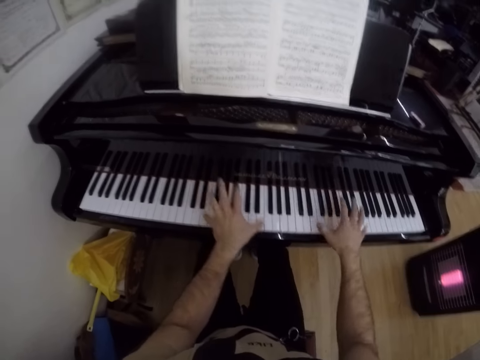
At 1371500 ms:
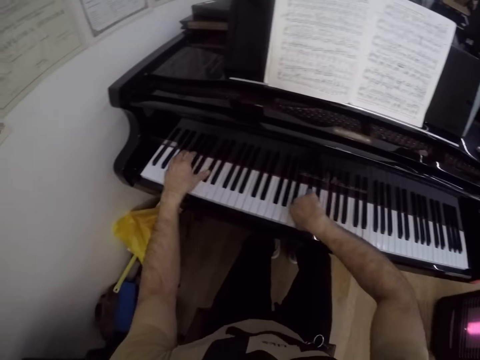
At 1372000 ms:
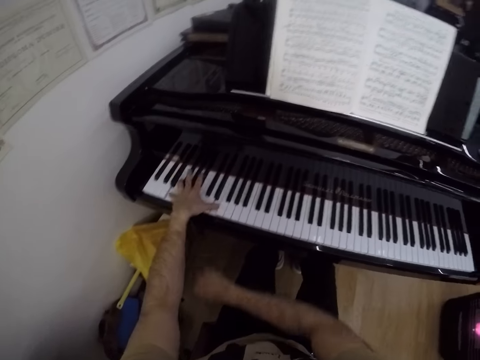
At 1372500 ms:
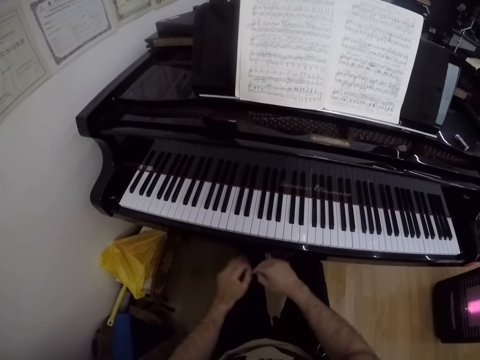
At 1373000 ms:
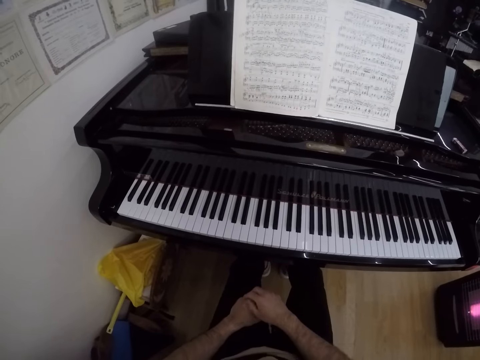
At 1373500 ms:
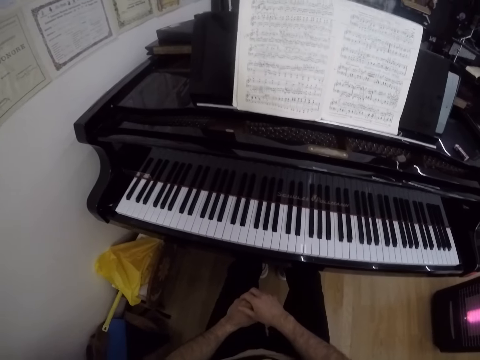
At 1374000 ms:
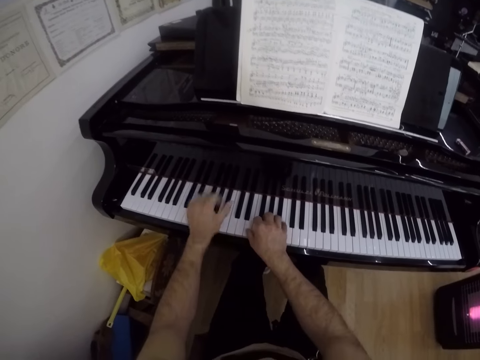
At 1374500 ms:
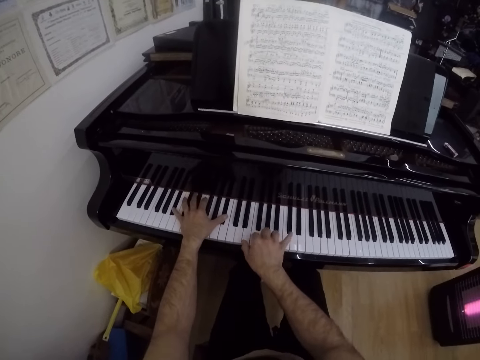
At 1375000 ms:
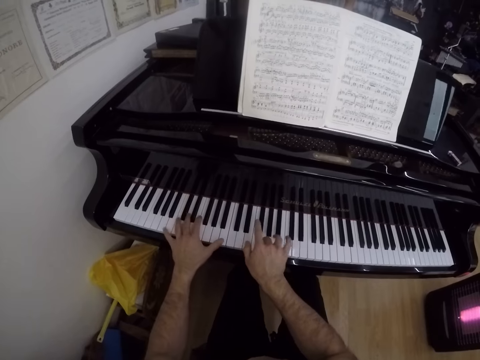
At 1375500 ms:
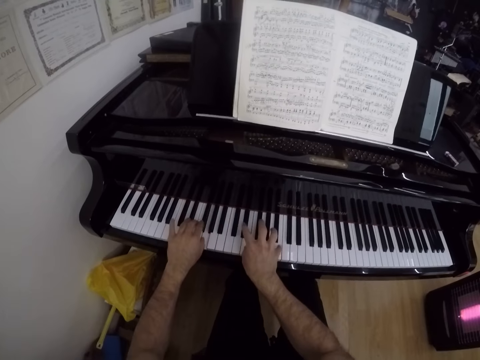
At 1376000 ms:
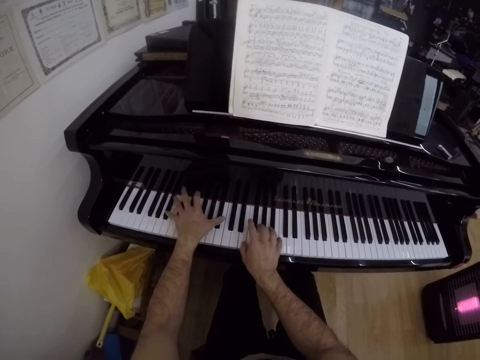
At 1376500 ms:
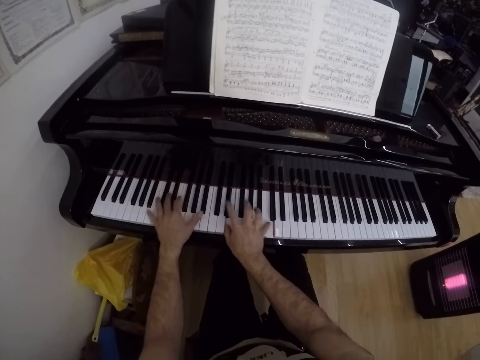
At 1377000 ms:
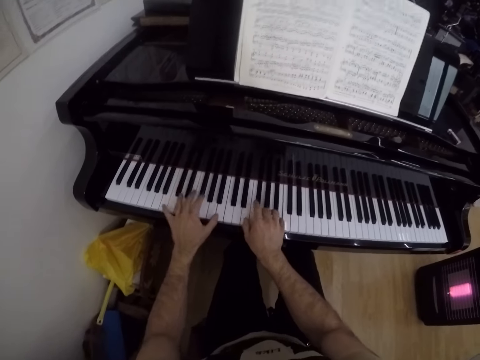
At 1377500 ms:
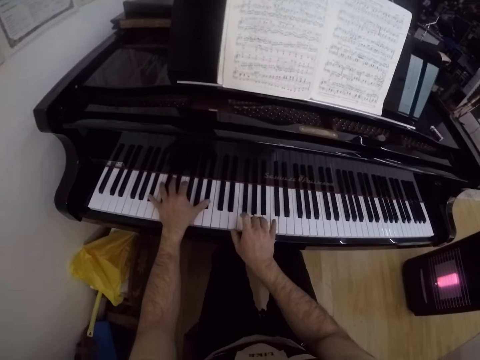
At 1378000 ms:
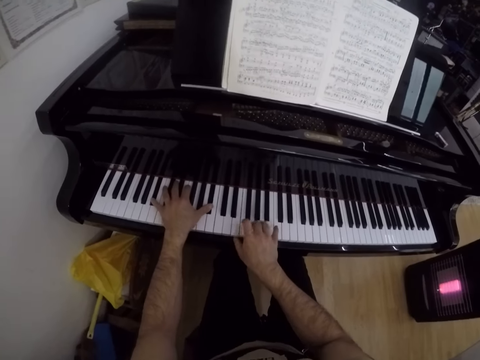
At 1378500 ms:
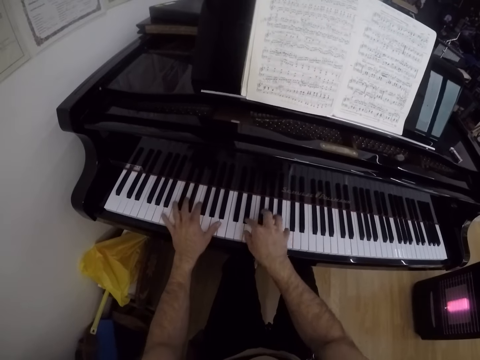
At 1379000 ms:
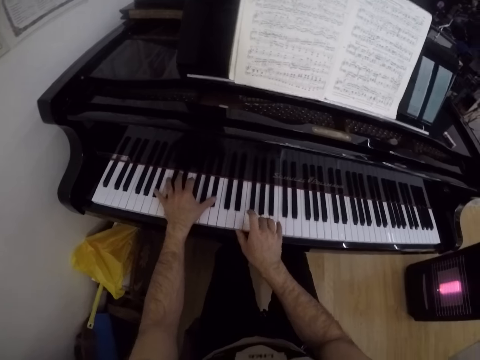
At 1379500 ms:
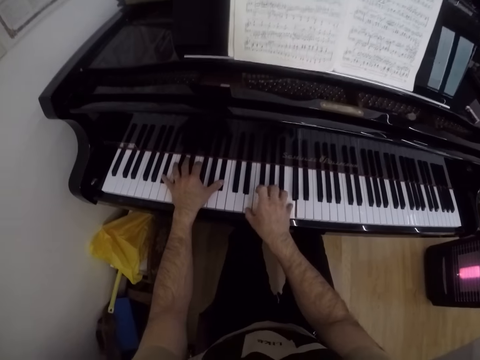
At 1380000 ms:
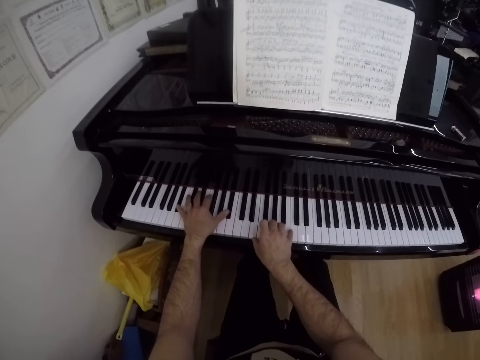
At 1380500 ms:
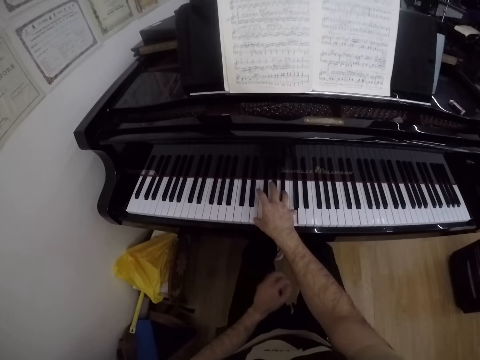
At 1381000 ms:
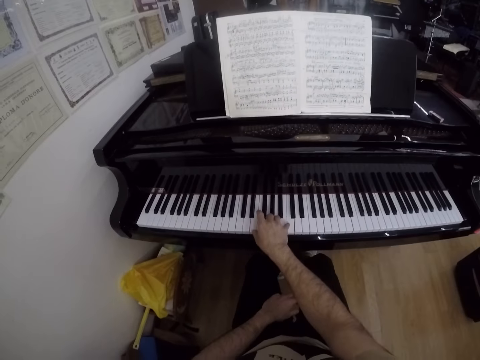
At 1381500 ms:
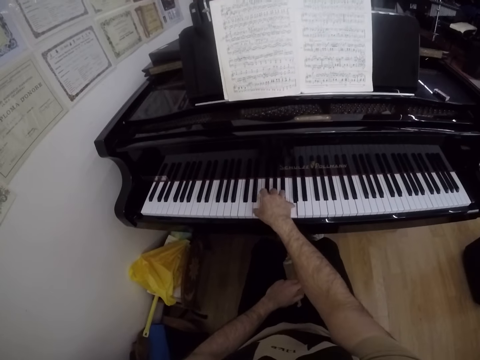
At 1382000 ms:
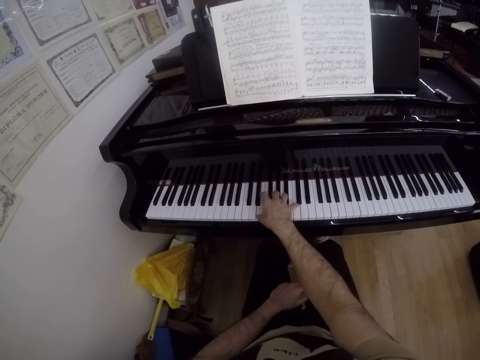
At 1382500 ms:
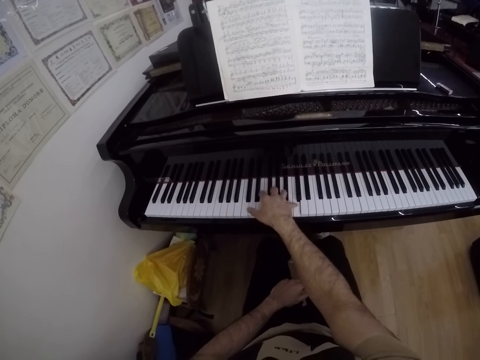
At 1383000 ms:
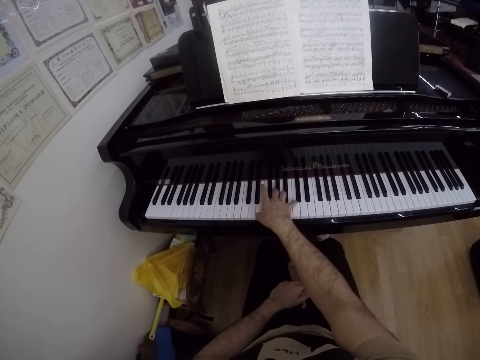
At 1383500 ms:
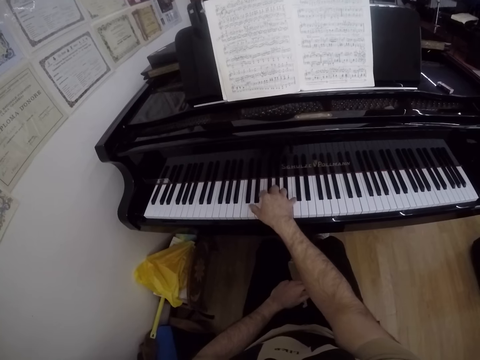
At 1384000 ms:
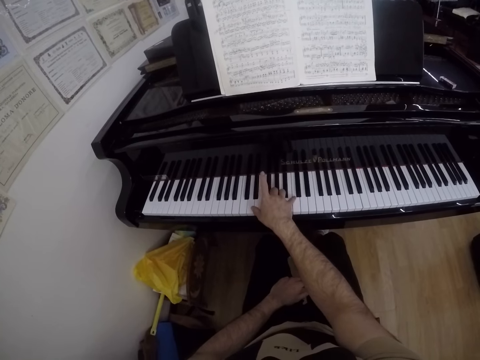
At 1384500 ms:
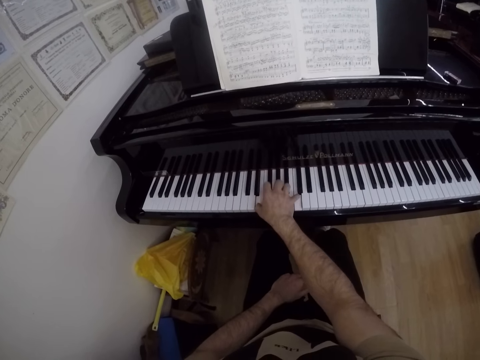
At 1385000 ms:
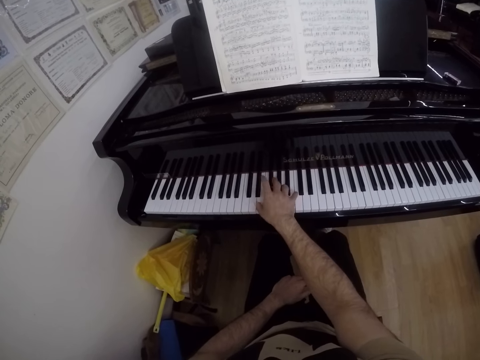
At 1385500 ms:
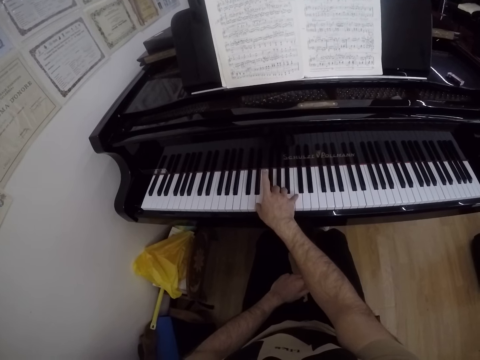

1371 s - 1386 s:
The camera wearer puts both hands on his laps. He holds the laps. He plays the keys on the keyboard of the grand piano with both hands. He plays the keys on the keyboard of the grand piano with his right hand. He puts his right hand on his right lap.

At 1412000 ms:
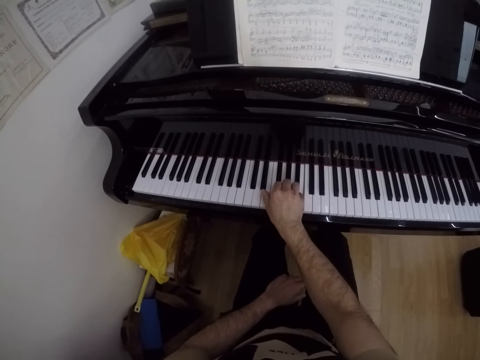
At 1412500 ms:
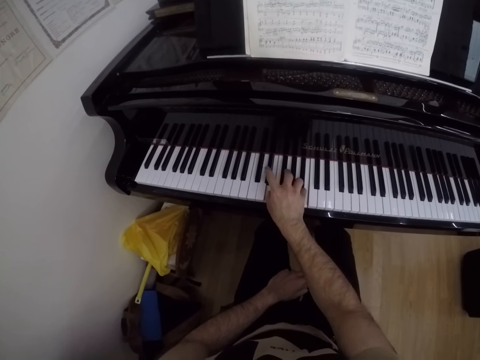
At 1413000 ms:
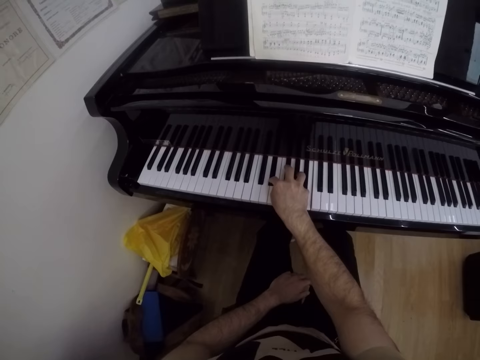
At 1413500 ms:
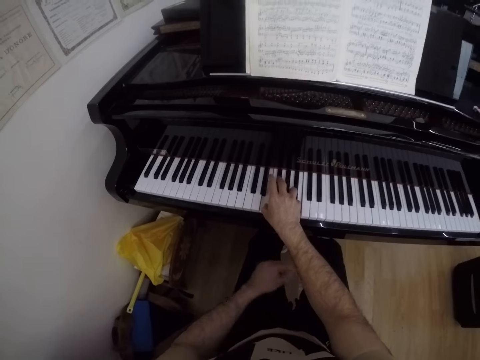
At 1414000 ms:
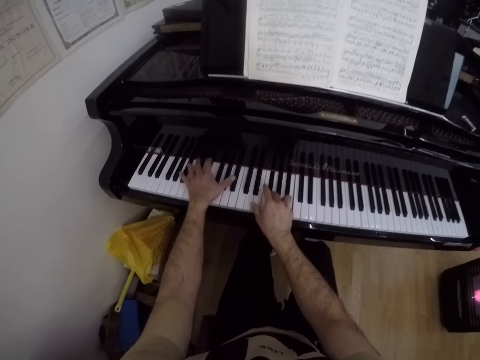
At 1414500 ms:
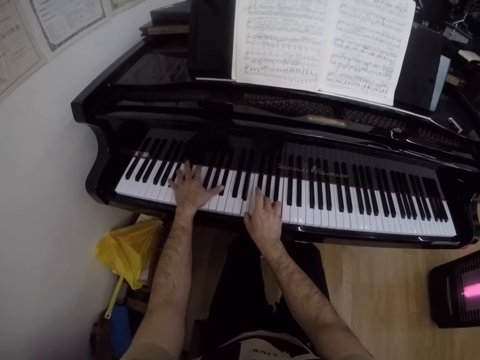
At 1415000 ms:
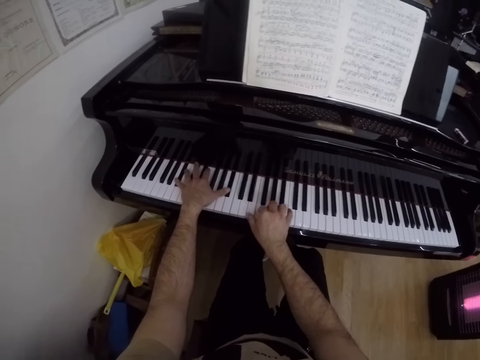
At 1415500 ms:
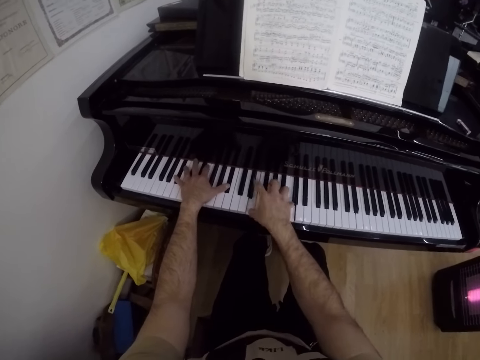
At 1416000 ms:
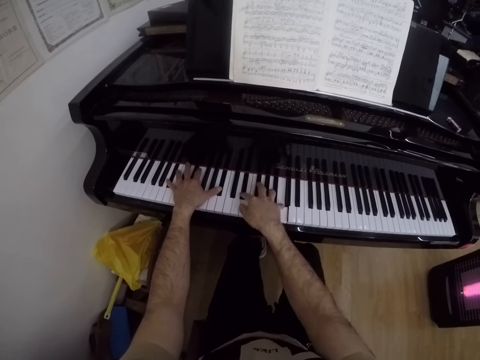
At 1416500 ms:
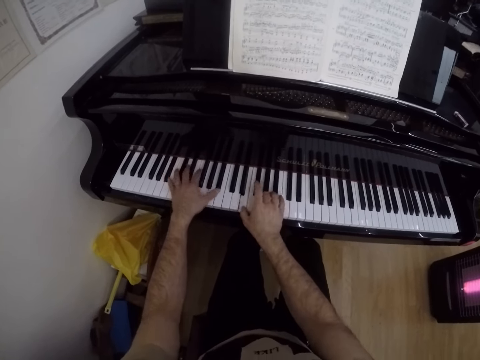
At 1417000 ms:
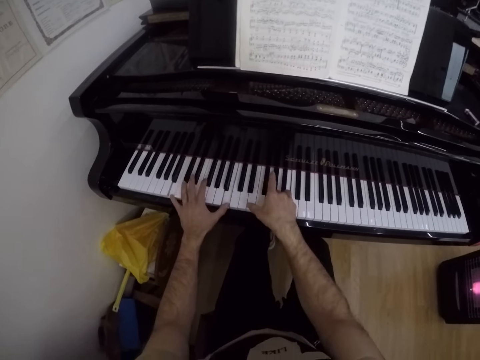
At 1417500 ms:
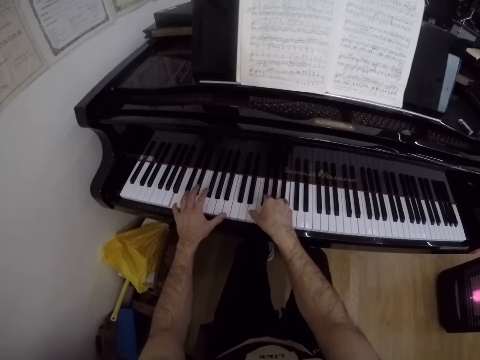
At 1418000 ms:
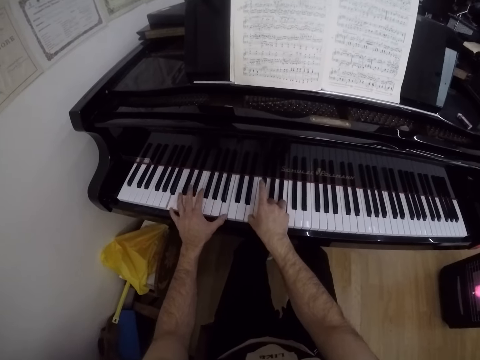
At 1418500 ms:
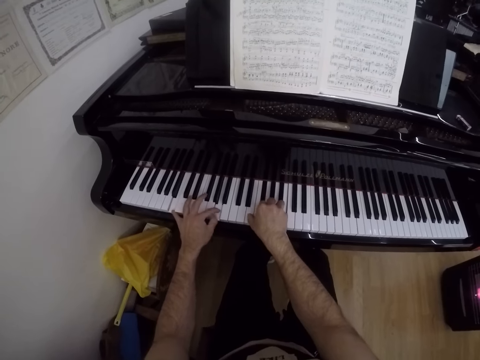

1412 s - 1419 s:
The camera wearer plays the keys on the keyboard of the grand piano with both hands.
